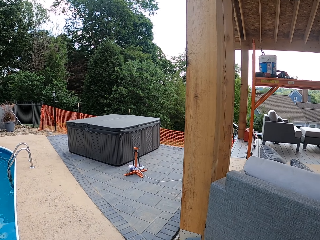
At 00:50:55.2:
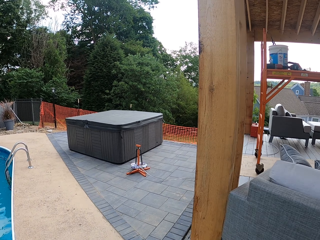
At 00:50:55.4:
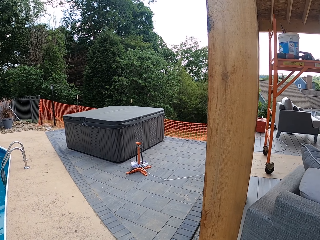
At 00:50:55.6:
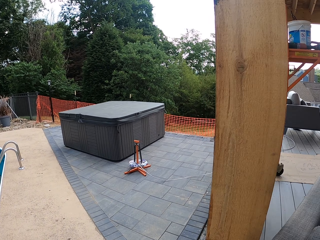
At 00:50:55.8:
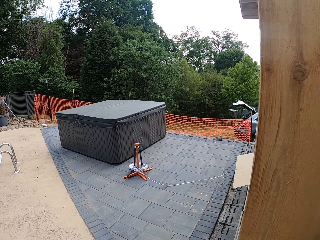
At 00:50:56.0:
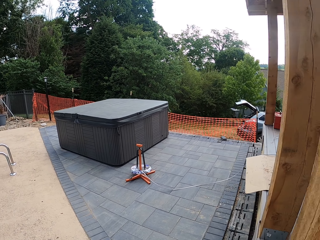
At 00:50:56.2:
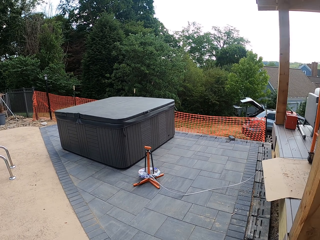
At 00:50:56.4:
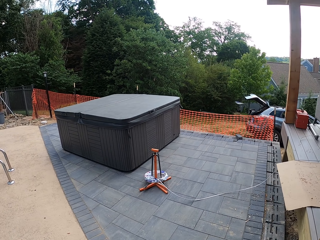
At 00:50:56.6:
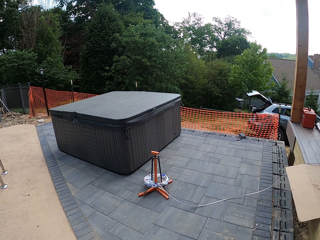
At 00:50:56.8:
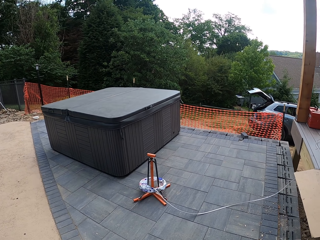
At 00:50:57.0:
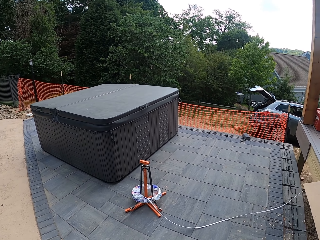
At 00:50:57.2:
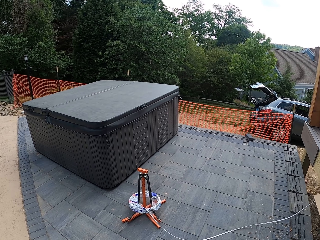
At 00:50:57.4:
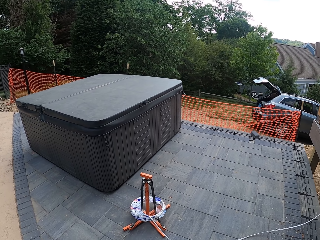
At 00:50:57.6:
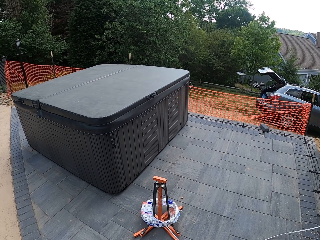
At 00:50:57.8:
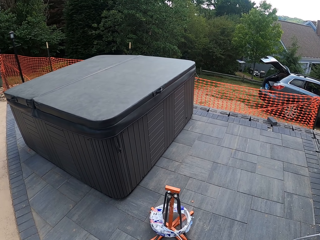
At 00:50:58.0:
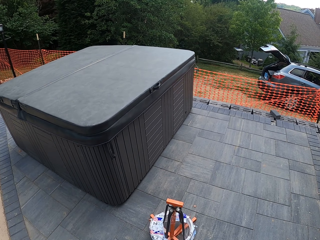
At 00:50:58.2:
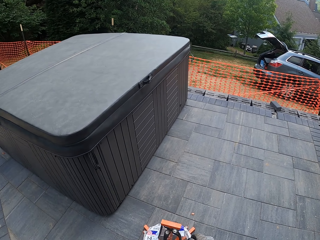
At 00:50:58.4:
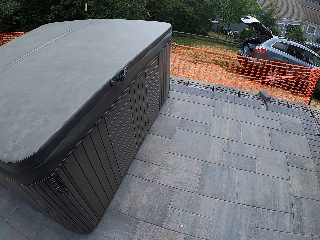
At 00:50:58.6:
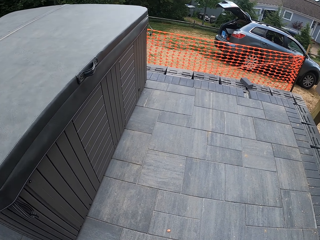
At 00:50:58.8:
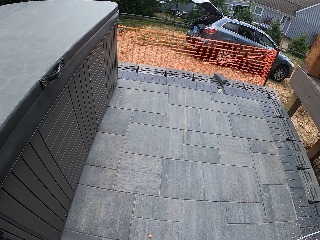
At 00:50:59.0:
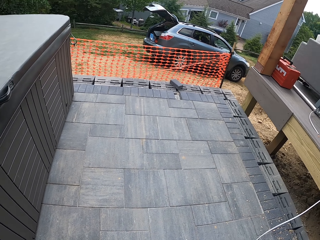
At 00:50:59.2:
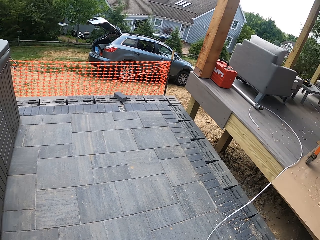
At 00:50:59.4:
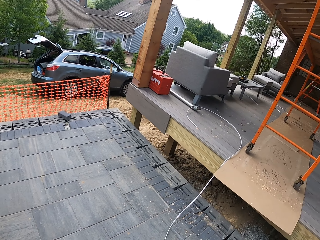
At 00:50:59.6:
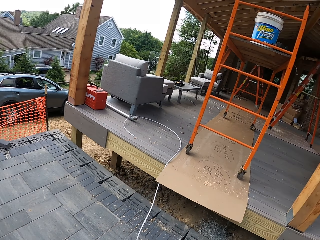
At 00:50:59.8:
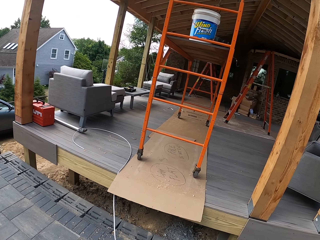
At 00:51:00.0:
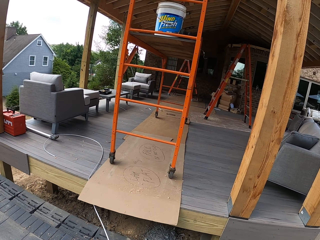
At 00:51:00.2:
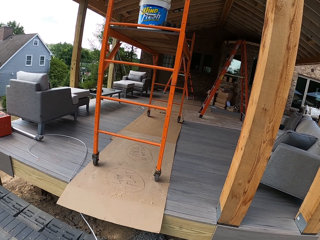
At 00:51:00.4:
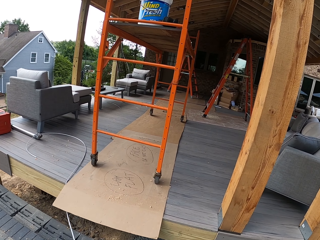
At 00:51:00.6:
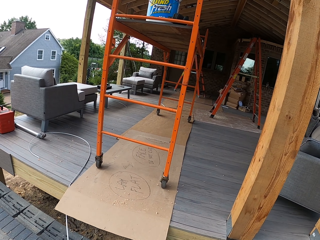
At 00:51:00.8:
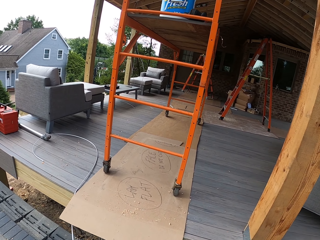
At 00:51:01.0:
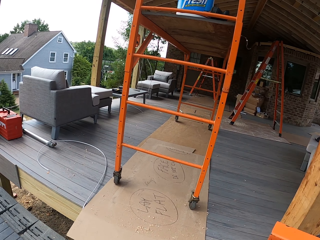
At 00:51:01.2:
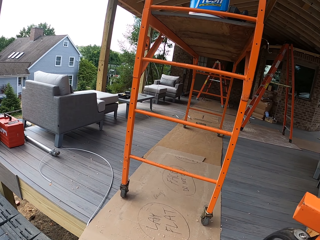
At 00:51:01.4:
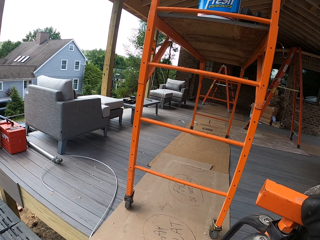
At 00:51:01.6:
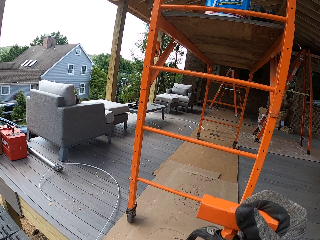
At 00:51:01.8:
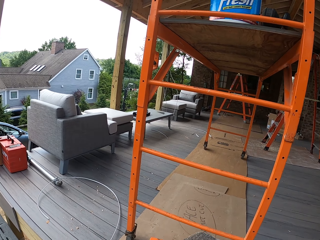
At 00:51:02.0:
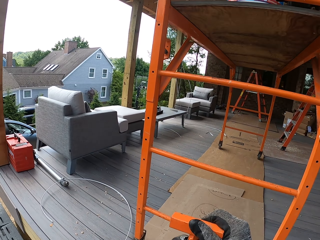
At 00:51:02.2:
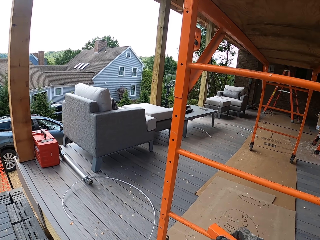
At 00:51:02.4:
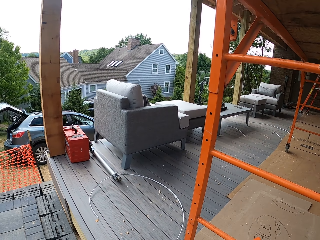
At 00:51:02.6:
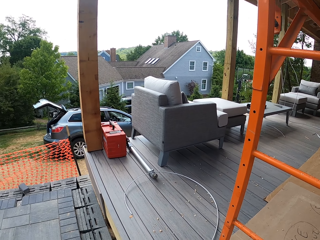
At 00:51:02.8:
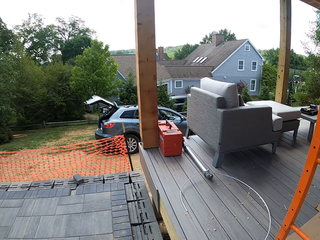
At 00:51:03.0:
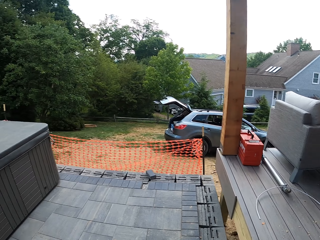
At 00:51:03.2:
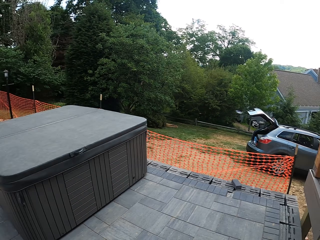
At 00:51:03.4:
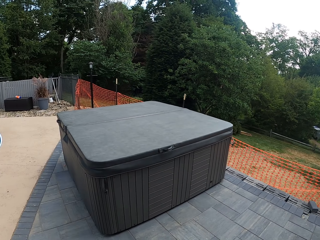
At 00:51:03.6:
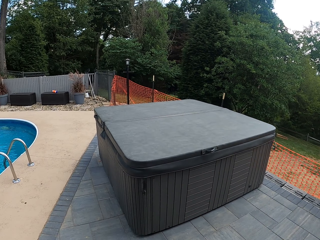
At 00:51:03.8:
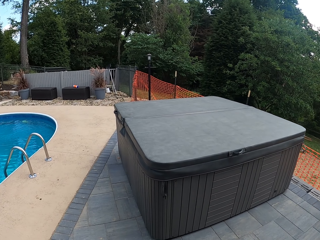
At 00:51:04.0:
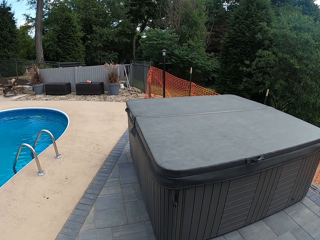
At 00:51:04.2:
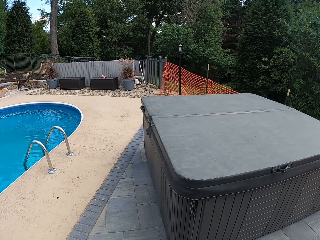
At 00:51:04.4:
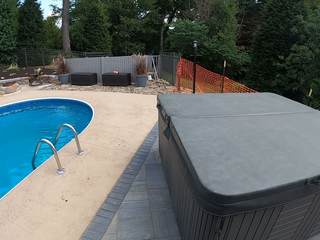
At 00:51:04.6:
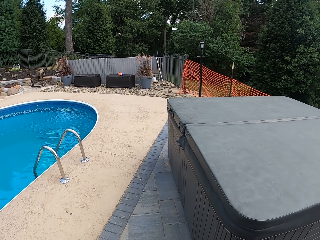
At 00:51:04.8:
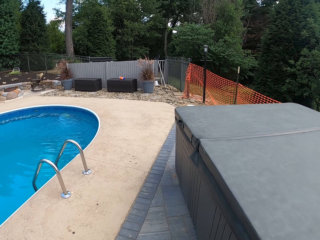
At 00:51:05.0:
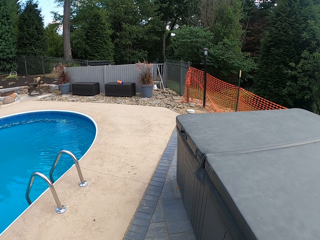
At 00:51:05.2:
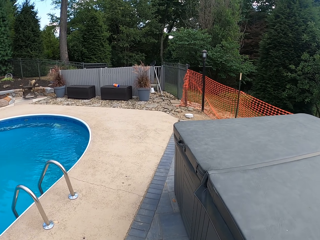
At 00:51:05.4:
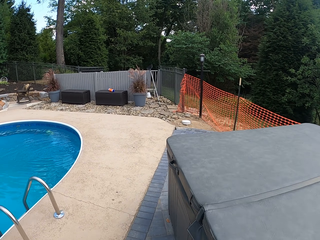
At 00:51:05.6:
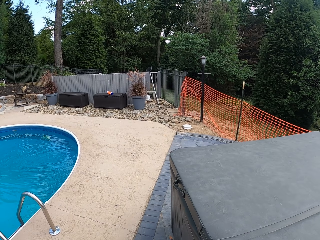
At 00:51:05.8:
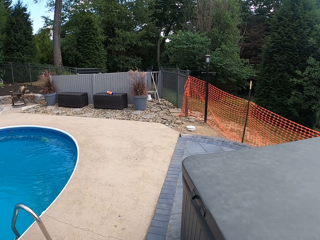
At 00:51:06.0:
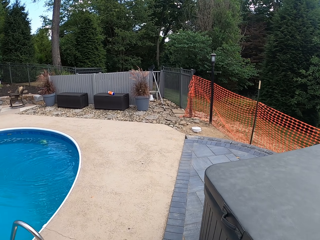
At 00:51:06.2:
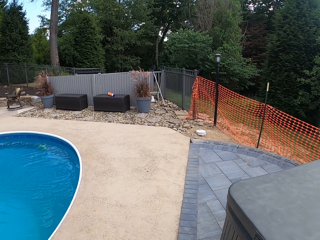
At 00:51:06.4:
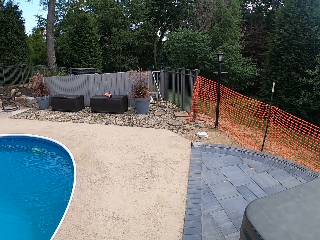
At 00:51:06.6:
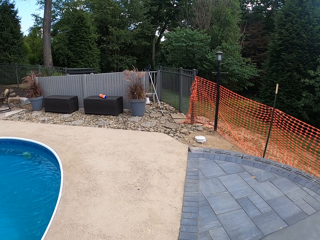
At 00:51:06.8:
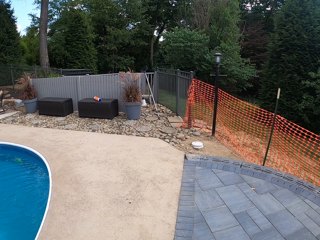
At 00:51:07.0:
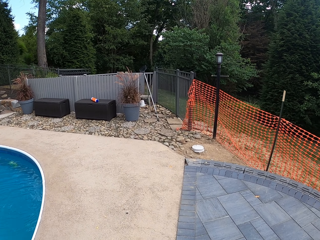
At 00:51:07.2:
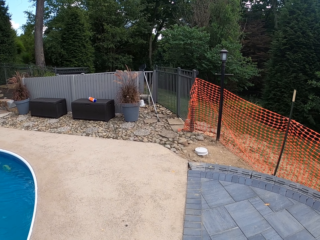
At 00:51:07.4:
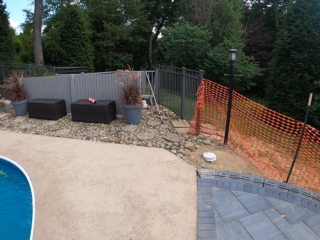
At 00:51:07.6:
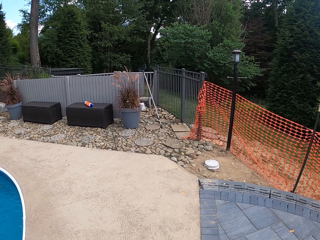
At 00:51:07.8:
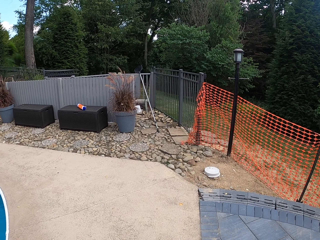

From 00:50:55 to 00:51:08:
The camera wearer walks towards the jacuzzi. They pick up something. They put it on the deck. They walk towards the gate.

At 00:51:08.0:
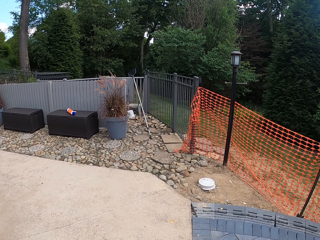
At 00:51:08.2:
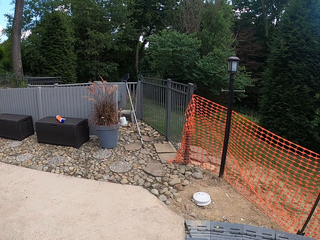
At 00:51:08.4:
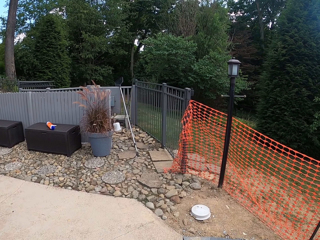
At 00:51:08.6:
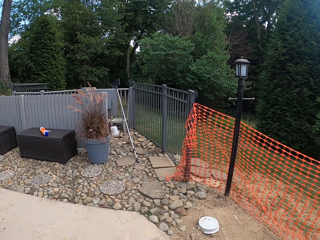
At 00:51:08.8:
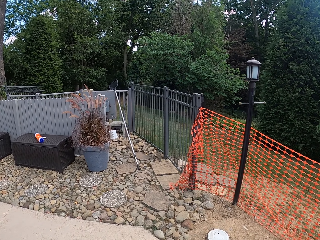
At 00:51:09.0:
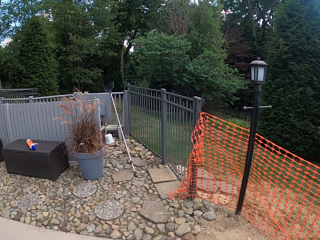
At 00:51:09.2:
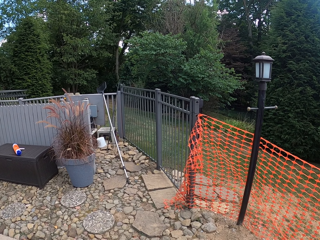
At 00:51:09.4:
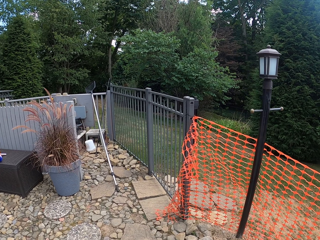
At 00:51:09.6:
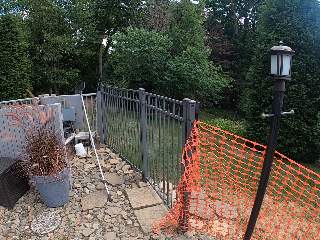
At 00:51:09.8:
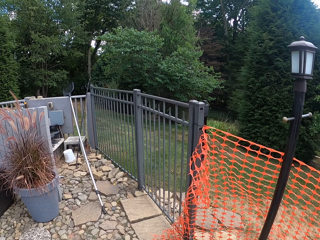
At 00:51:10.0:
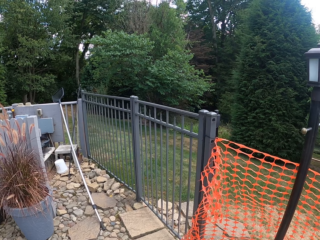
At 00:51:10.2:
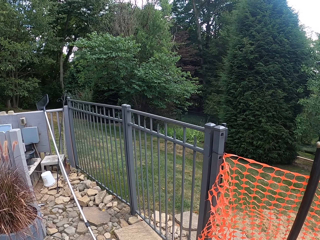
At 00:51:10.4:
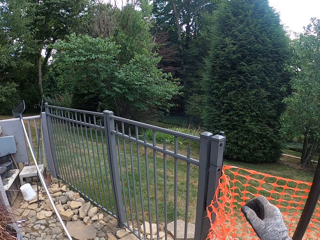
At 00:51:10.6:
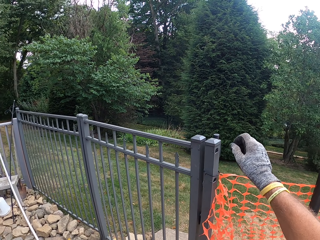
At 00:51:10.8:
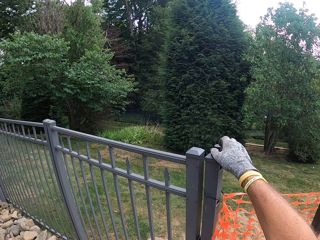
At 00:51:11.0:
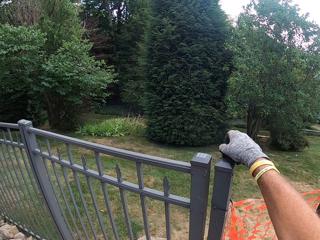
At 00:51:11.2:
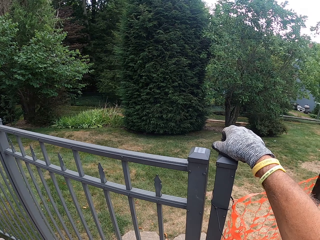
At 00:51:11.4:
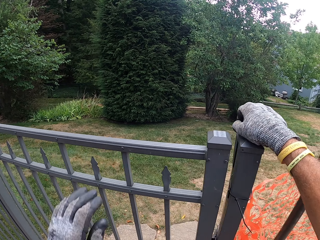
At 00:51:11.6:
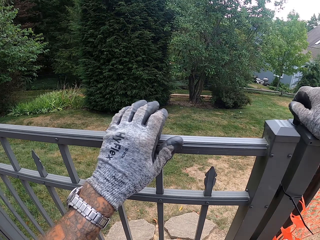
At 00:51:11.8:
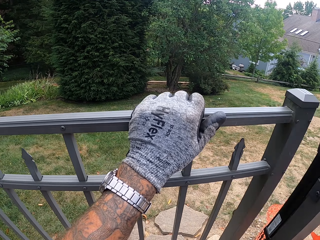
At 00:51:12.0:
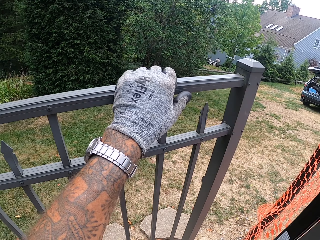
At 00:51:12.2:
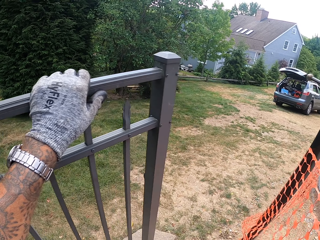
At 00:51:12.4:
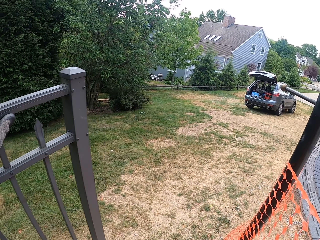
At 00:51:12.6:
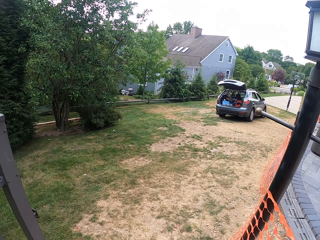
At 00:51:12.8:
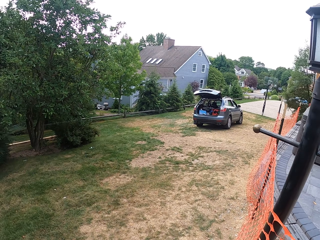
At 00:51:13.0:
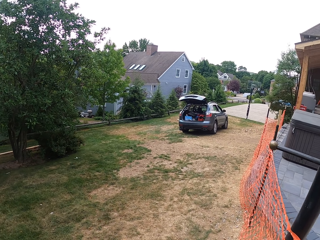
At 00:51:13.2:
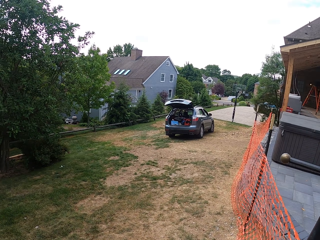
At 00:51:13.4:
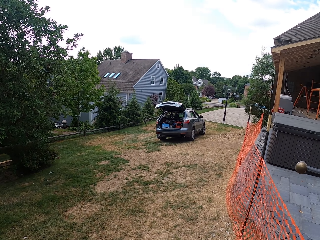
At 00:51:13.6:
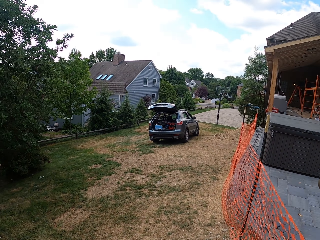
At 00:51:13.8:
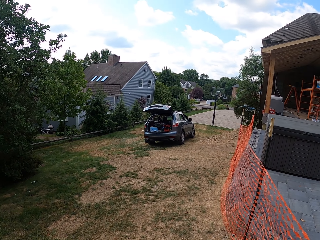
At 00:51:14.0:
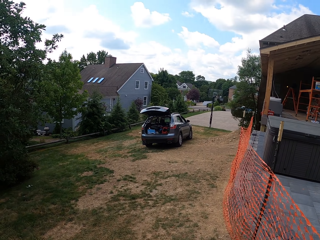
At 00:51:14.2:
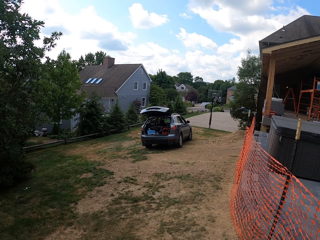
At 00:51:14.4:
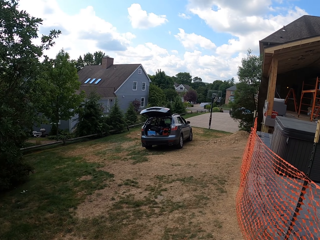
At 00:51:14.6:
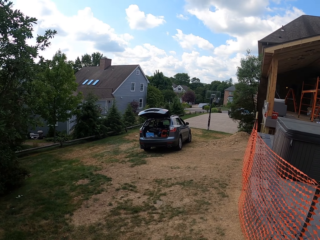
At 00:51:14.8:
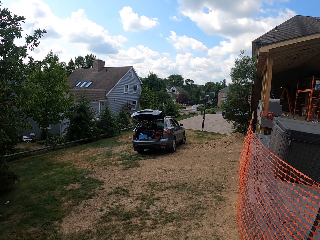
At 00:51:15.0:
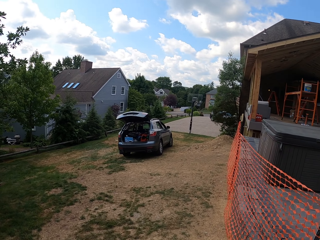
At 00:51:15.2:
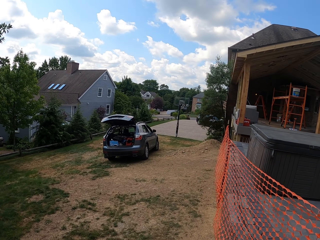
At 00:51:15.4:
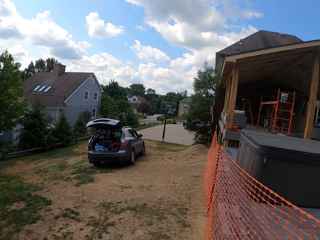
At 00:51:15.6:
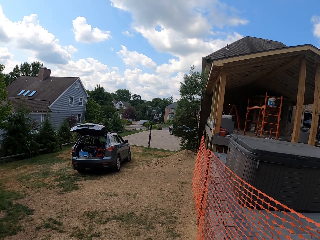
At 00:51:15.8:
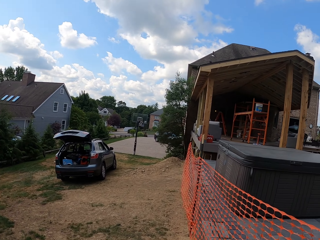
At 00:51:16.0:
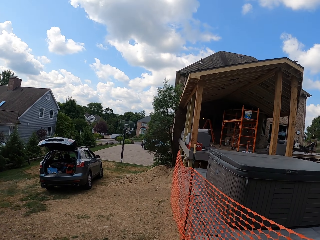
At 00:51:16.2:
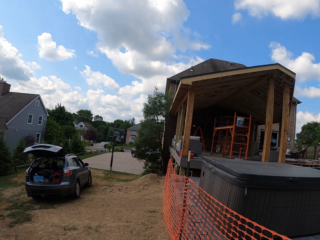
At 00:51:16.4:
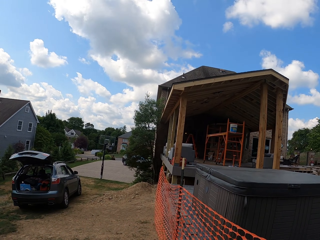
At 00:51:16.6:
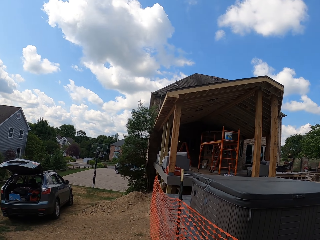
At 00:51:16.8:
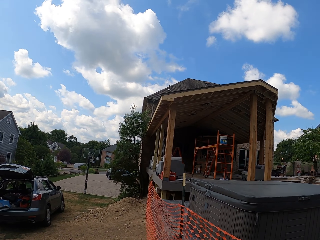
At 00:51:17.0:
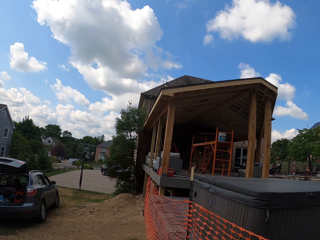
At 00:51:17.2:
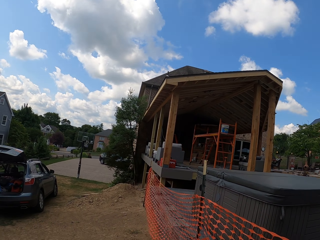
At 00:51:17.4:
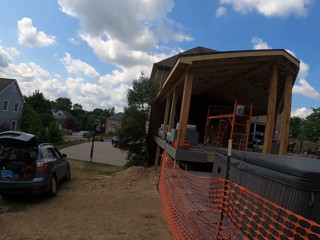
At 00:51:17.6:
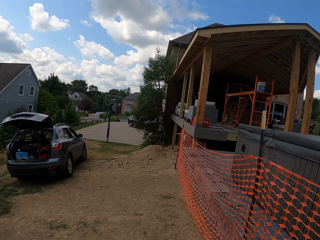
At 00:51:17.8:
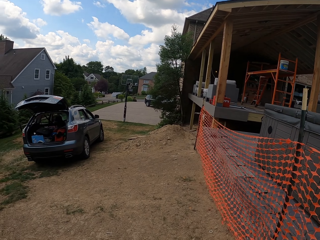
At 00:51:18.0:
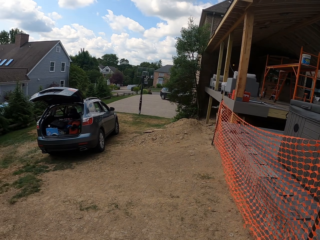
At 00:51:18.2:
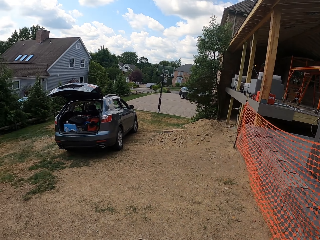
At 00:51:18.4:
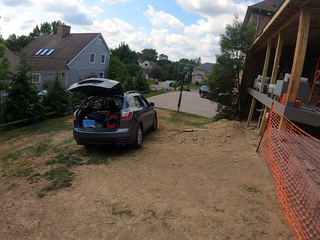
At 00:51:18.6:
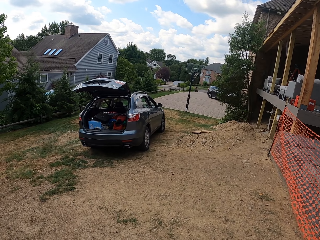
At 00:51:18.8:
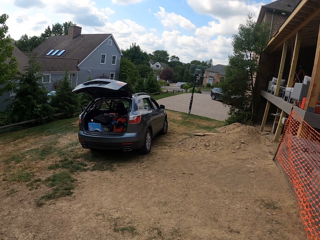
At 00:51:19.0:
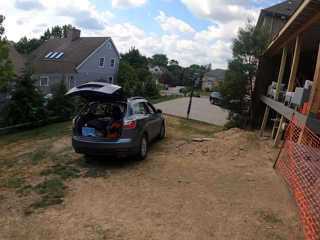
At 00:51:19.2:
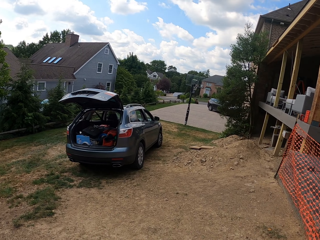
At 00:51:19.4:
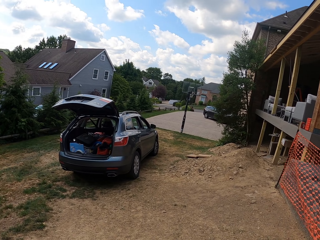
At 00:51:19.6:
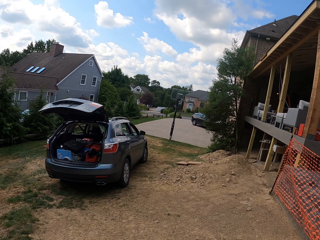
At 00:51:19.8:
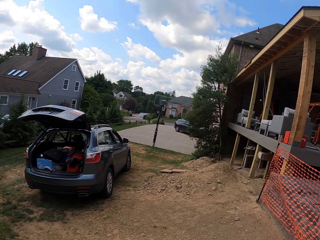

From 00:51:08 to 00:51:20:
The camera wearer opens the gate. They walk towards the car.
